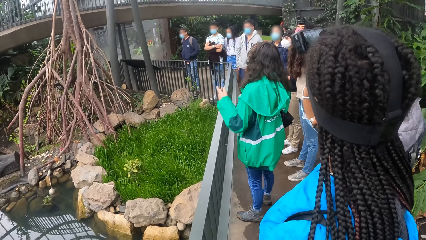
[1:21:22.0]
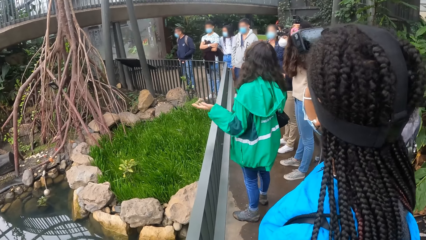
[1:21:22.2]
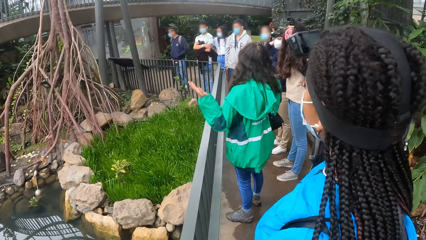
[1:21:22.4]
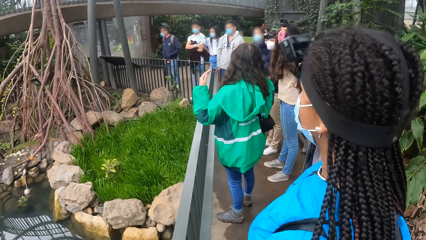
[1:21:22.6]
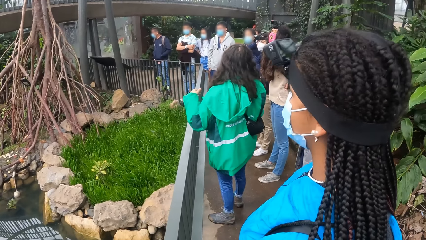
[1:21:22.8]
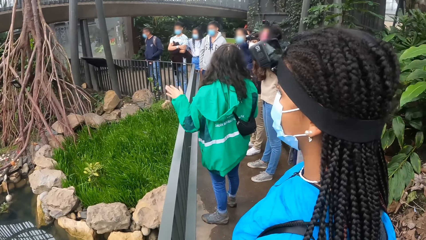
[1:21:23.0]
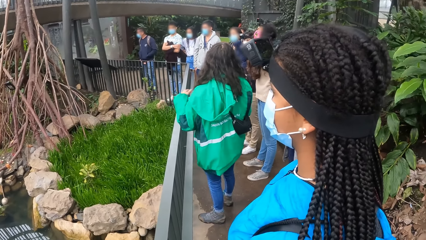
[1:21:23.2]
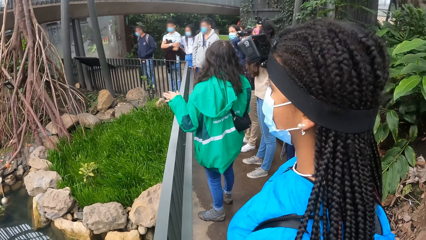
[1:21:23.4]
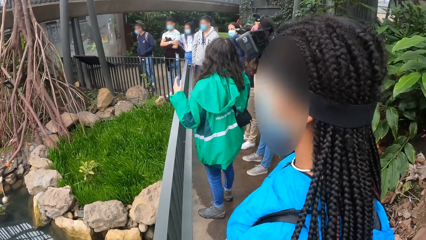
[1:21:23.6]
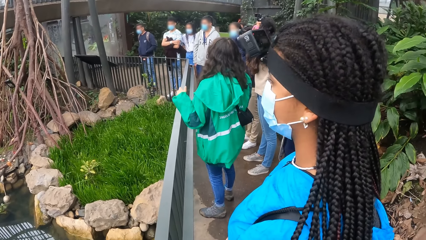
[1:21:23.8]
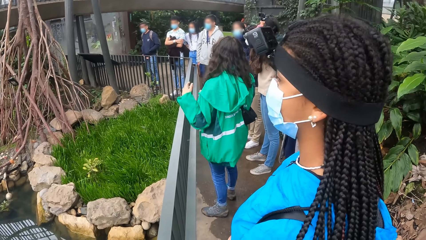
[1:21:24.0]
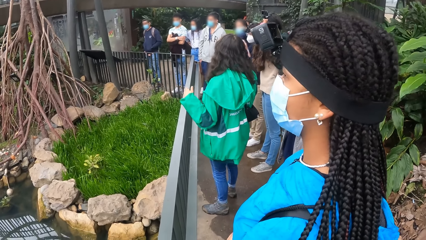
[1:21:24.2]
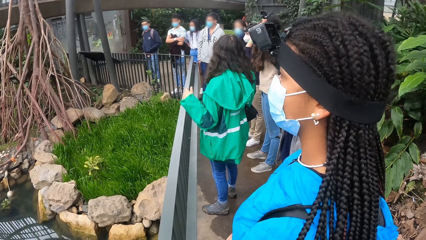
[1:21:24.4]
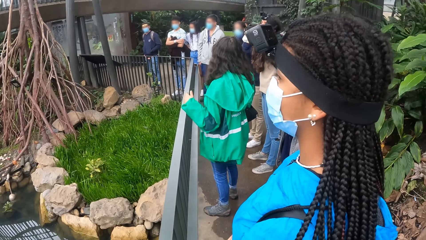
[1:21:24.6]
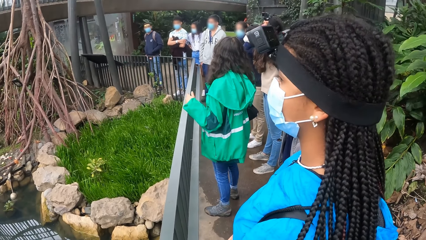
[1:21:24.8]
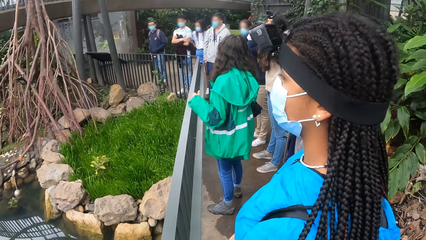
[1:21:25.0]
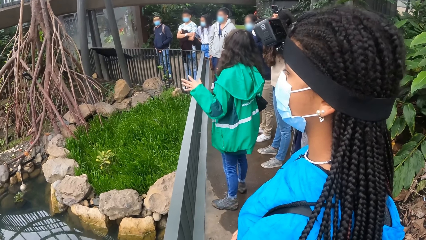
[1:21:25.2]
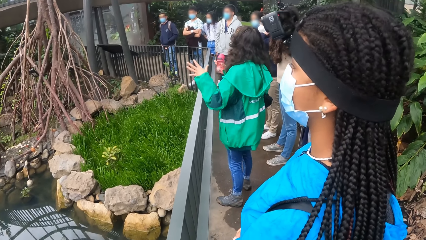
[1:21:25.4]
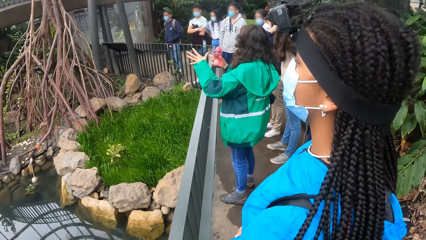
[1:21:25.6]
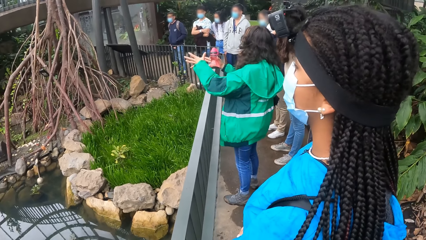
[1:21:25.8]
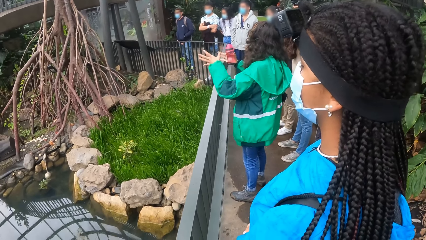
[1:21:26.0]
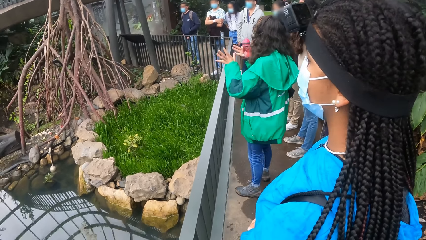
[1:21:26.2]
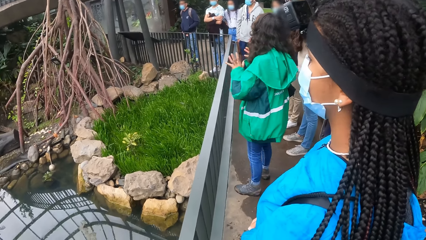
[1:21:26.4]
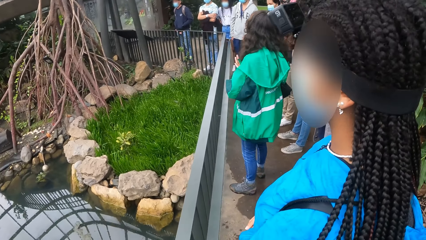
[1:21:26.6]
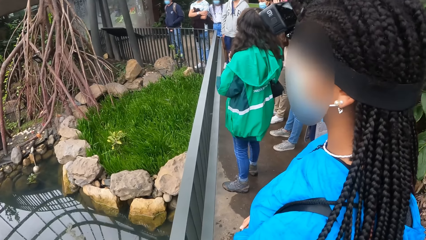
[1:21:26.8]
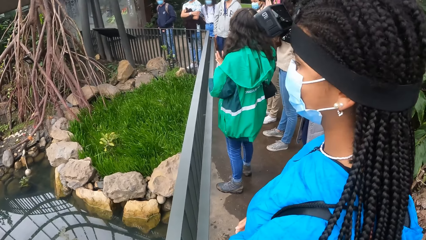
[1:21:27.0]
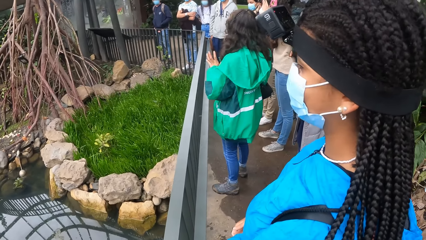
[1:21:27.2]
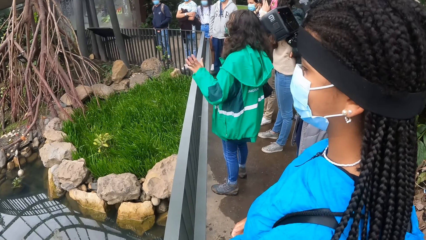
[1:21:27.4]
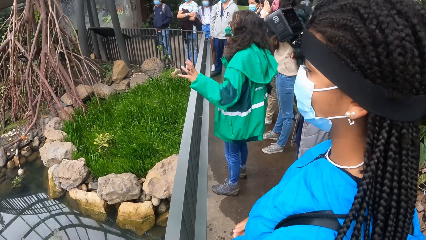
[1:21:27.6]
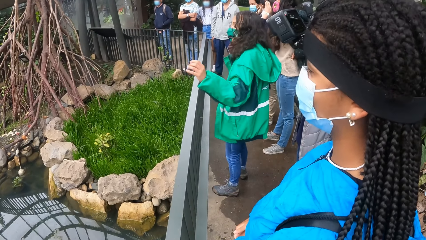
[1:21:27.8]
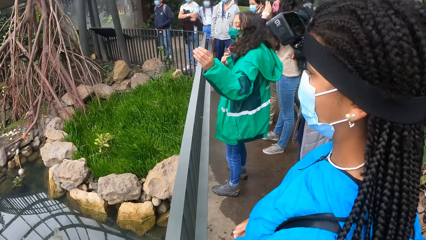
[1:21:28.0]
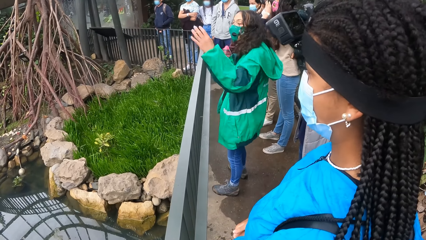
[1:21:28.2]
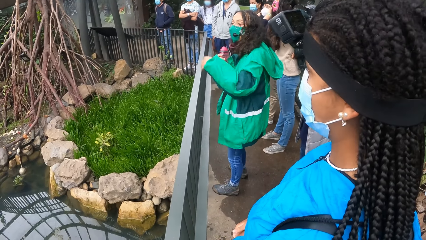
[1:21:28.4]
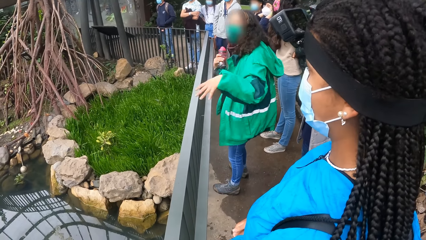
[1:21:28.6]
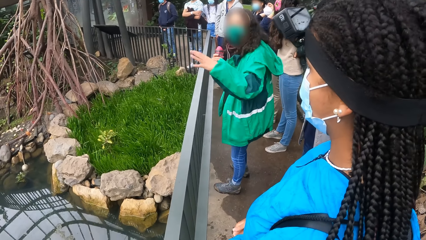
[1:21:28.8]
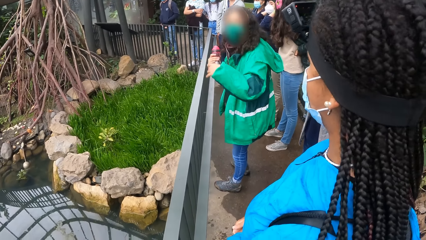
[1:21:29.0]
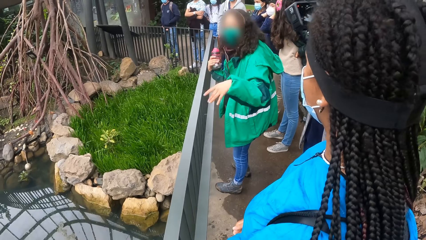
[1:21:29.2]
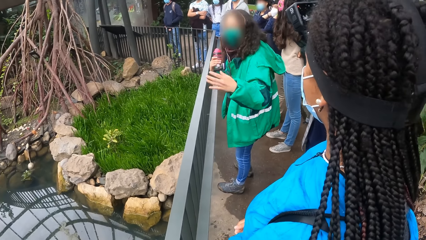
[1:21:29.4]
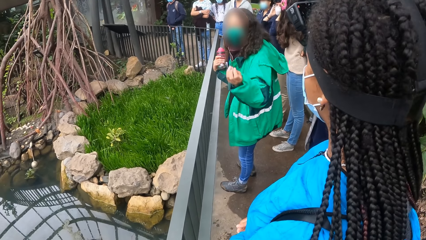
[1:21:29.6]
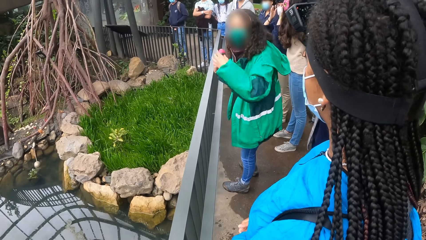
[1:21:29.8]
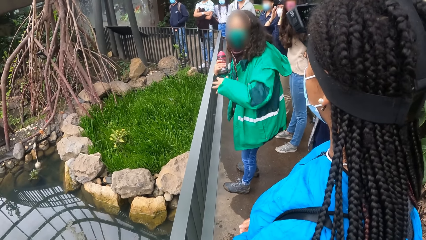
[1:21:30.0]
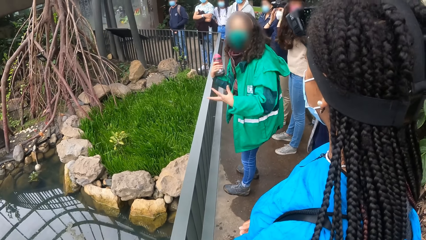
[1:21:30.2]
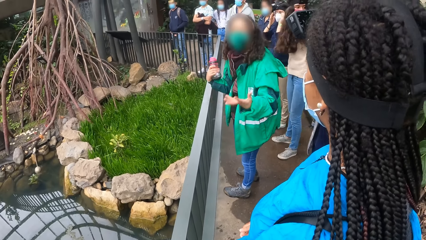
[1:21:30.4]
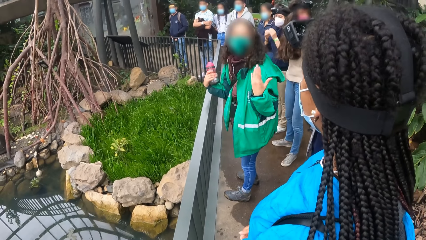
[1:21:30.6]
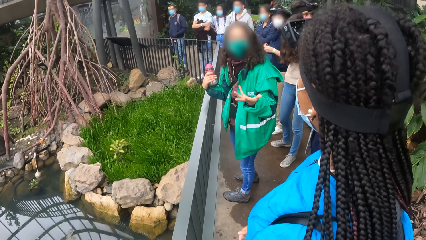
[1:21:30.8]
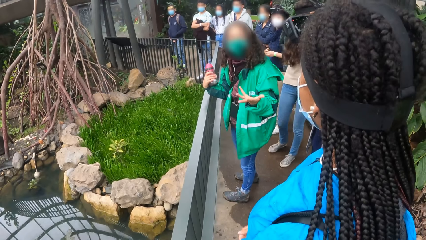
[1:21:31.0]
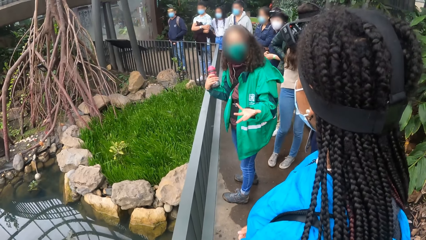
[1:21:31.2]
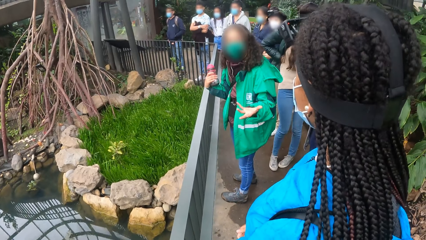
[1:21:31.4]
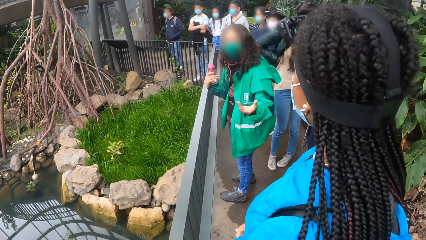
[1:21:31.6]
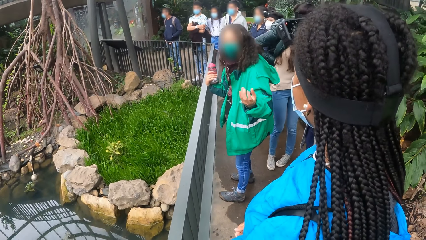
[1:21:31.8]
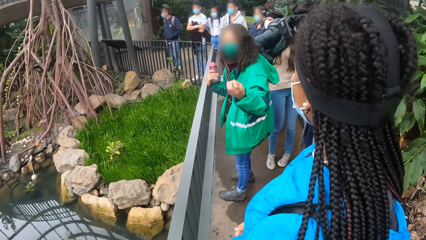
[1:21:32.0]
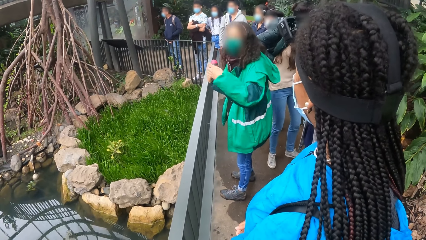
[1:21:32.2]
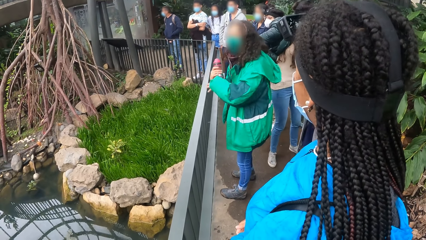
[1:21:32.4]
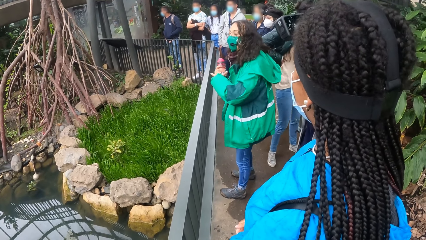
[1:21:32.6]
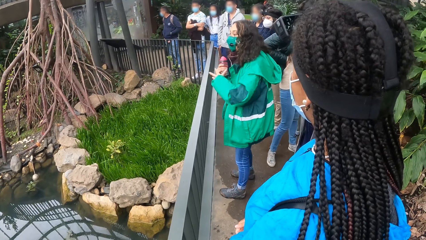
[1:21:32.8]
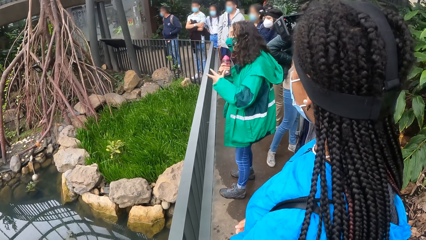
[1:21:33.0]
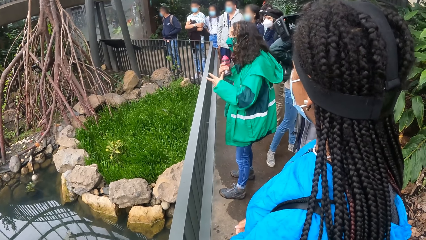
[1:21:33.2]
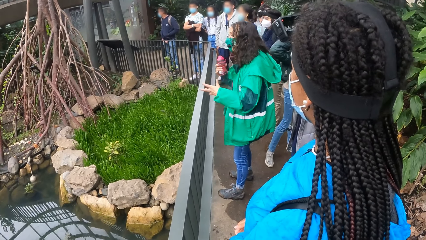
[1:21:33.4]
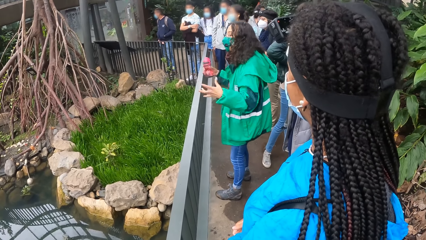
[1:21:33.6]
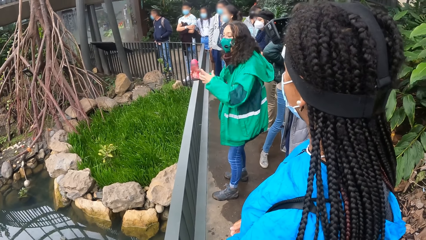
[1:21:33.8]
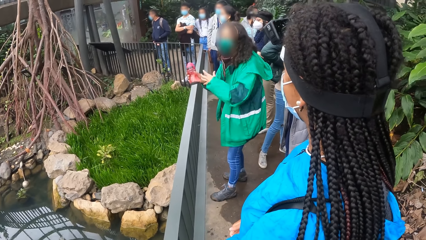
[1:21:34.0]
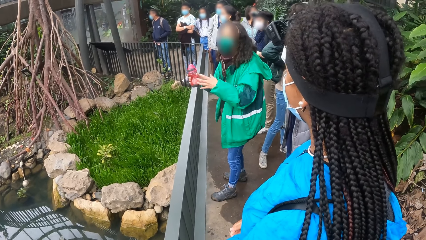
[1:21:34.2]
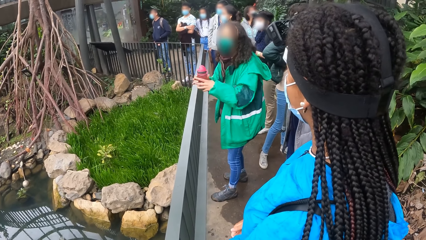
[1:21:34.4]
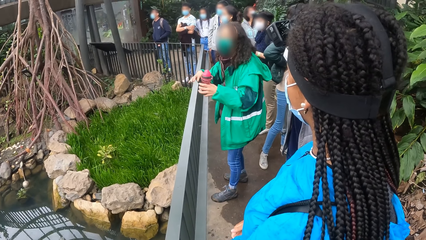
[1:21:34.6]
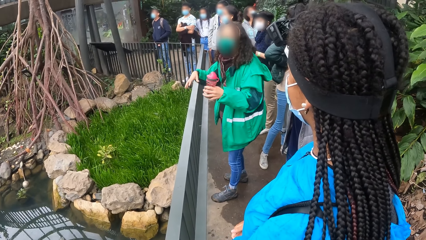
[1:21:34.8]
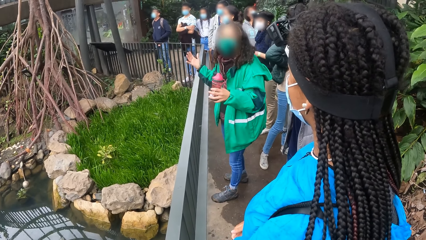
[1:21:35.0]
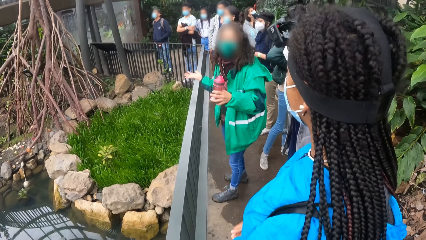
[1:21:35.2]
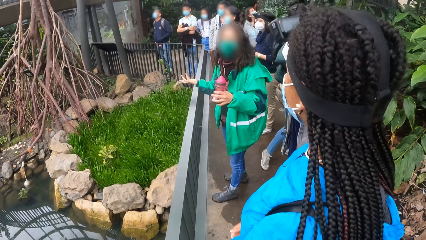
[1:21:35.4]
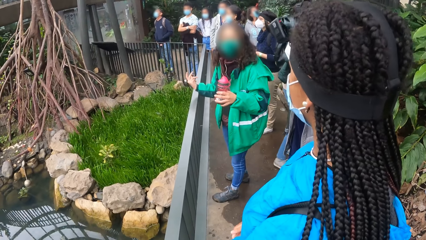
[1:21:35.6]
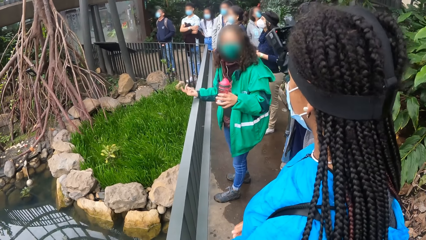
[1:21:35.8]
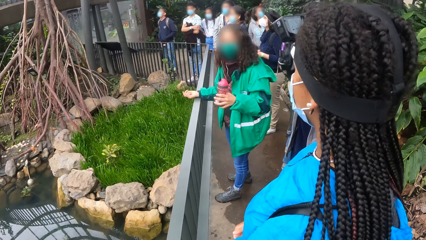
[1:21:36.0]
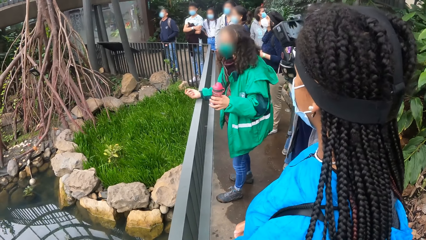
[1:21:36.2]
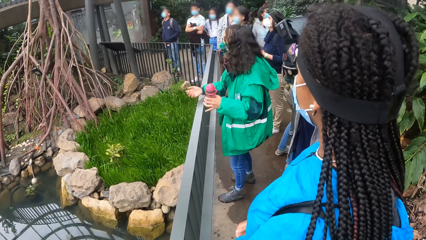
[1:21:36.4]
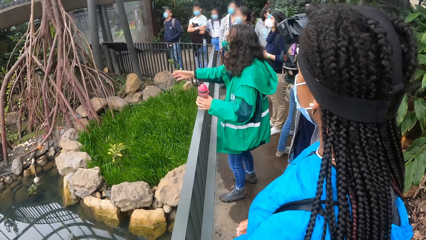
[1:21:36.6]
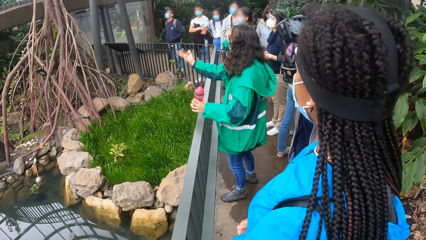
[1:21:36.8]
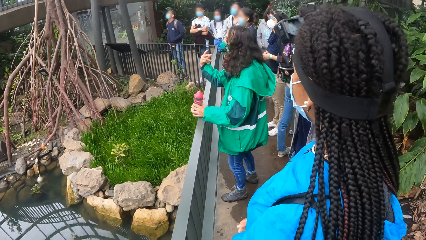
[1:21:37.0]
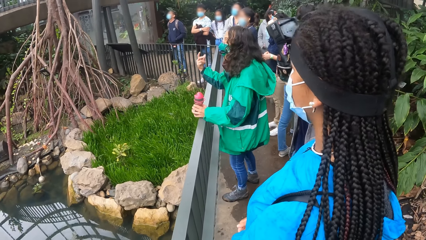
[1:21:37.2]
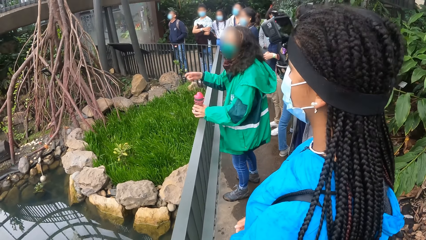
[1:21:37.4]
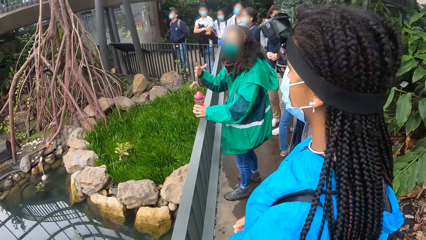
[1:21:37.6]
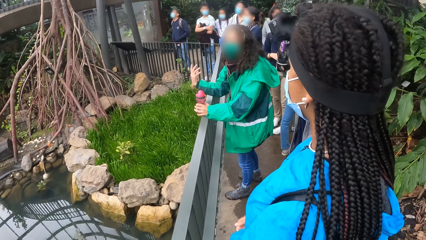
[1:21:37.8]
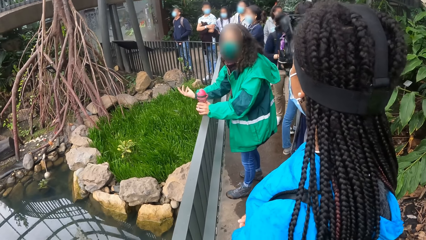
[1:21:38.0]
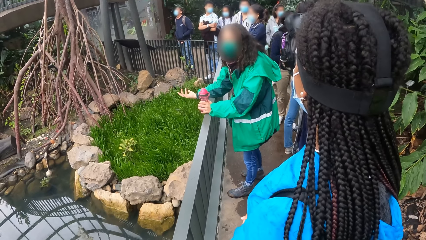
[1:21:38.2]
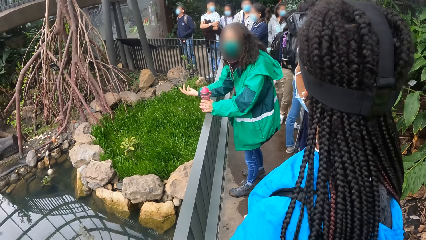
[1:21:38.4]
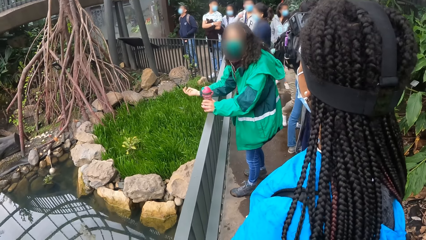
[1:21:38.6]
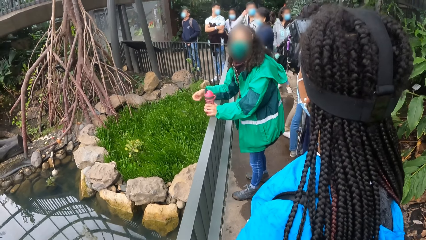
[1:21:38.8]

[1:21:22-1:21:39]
A lady interacts with the camera wearer and another lady.
